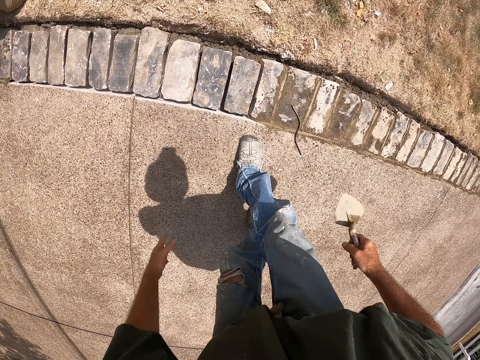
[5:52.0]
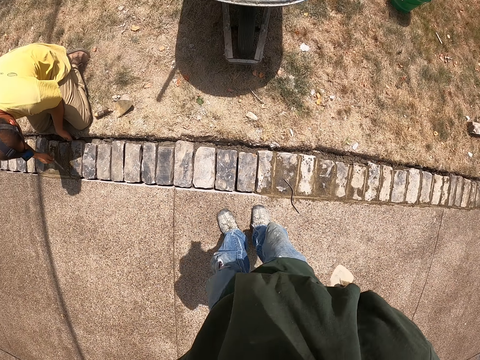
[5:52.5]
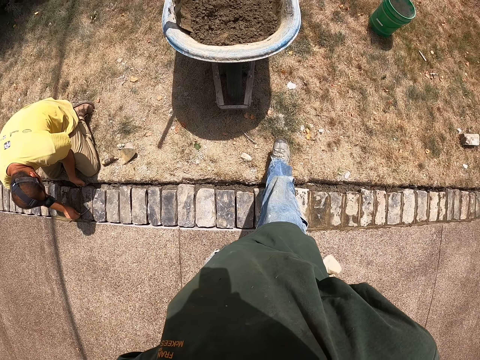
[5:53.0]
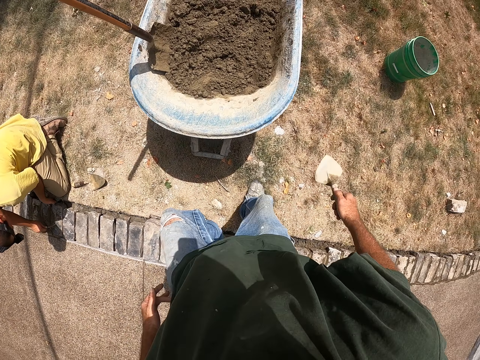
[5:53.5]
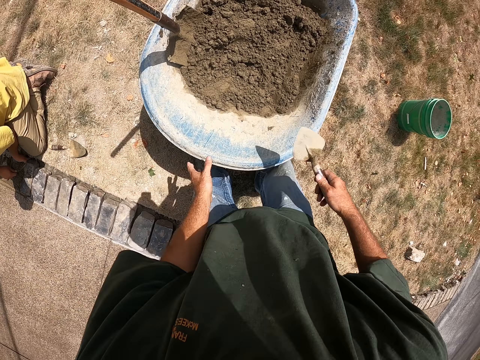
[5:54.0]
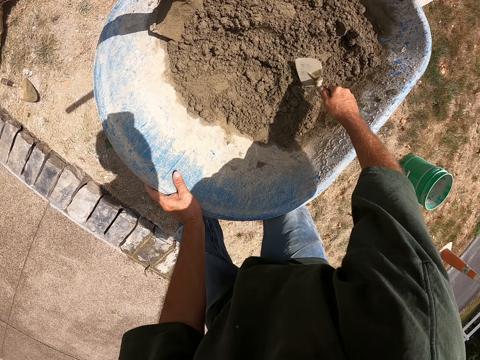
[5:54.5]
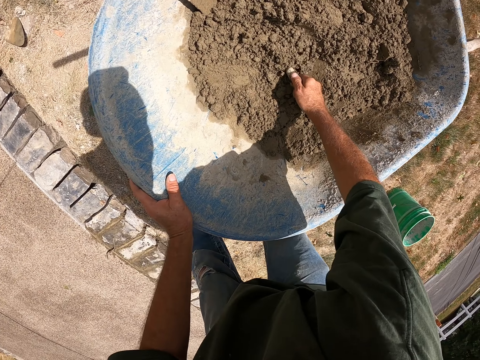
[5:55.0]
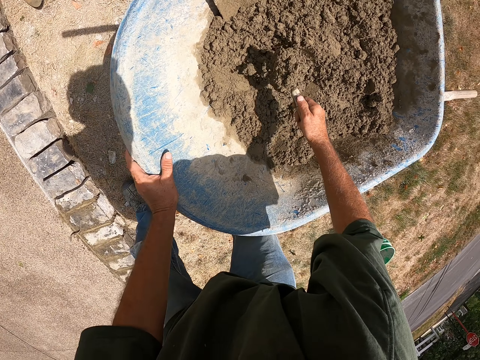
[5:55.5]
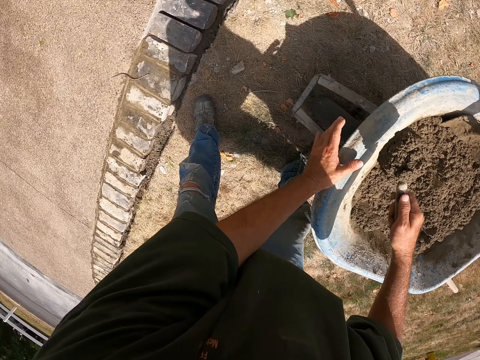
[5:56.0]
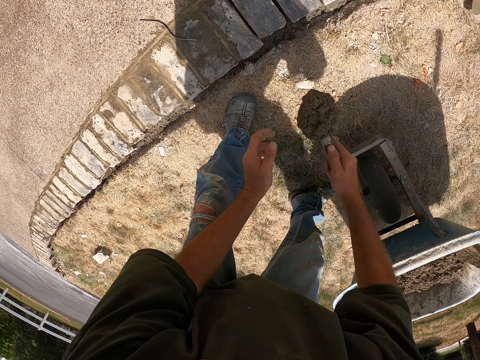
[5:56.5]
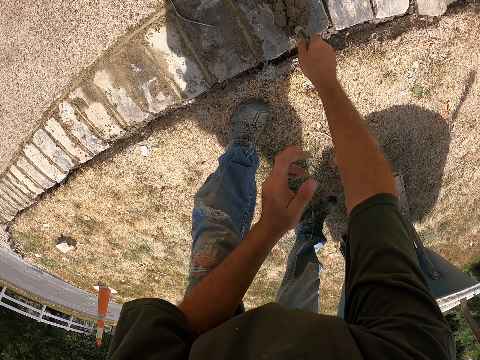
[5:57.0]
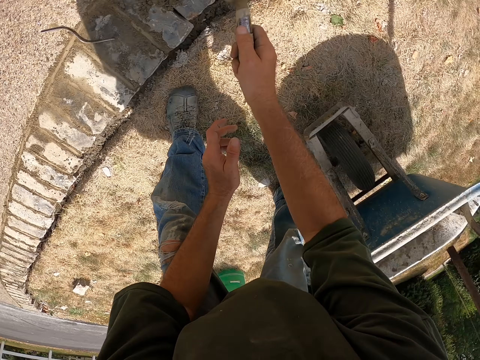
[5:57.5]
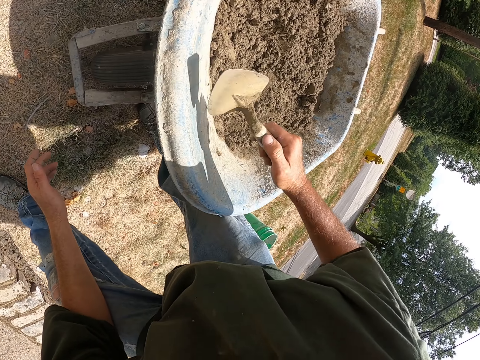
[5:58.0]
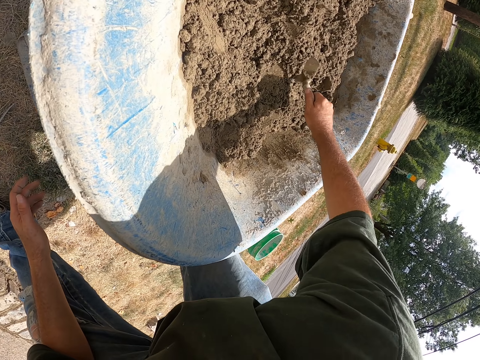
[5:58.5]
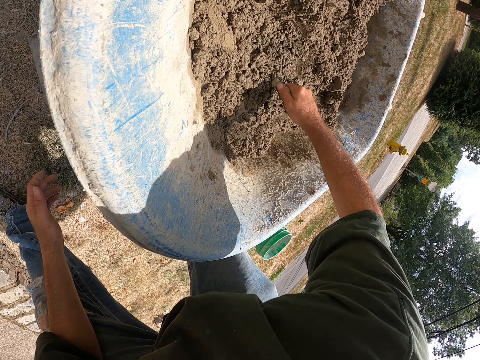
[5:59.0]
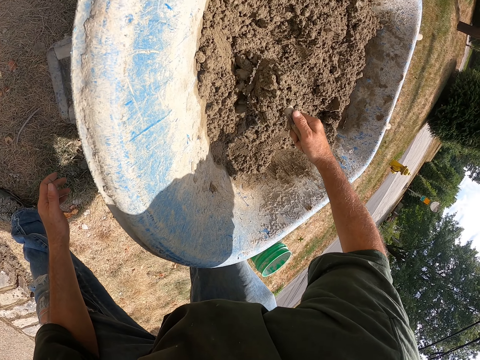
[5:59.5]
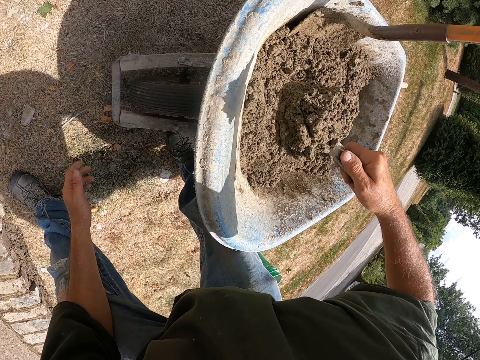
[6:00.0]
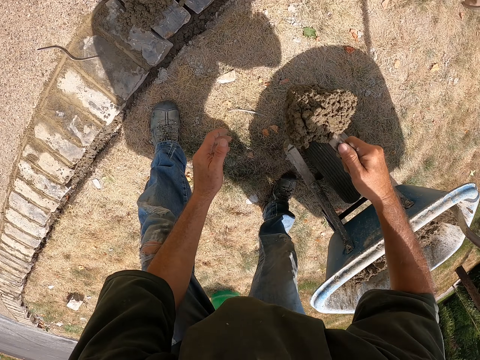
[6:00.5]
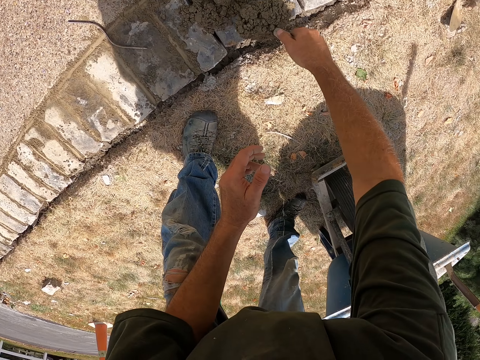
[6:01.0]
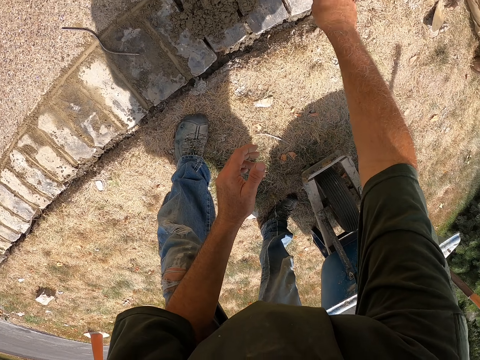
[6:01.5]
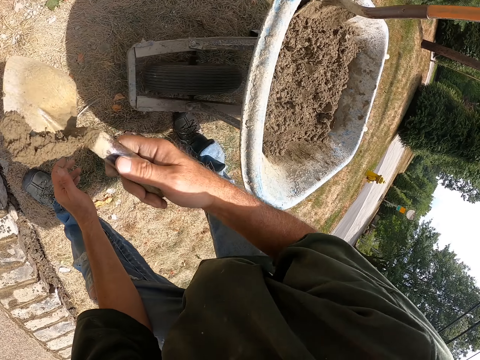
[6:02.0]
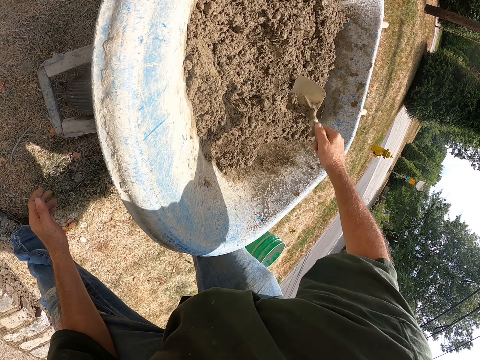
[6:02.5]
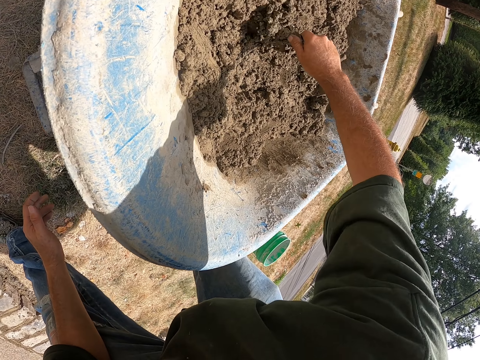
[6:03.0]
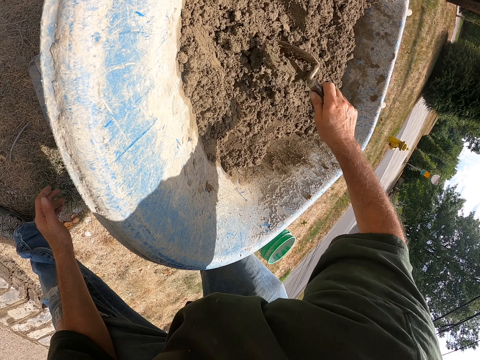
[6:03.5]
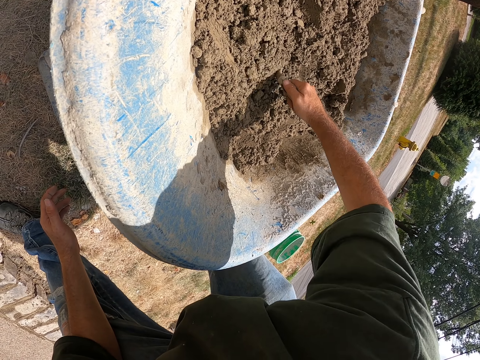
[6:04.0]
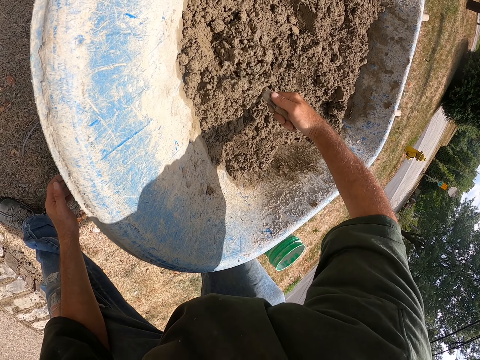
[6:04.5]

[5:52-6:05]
The camera wearer steps over the bricks. He steps on the other side of the compound. He walks on the grass. He holds the wheelbarrow. He picks cement from the wheelbarrow with the mason trowel. He pulls his hand off the wheelbarrow. He puts cement on the bricks. He picks cement from the wheelbarrow with the mason trowel. He lifts the mason trowel off the cement. He puts cement on the bricks. He picks cement from the wheelbarrow with the mason trowel.

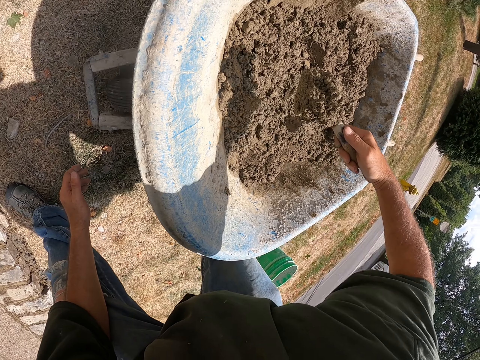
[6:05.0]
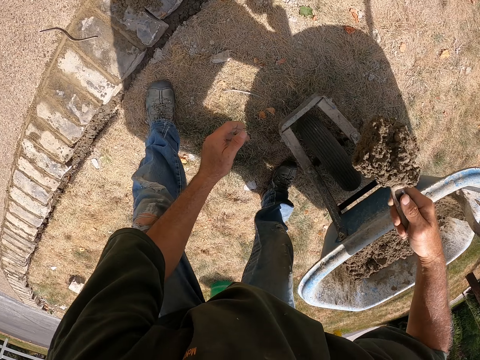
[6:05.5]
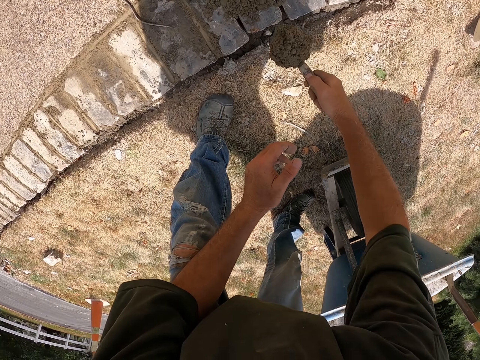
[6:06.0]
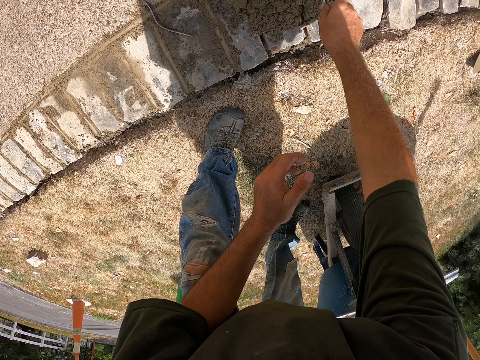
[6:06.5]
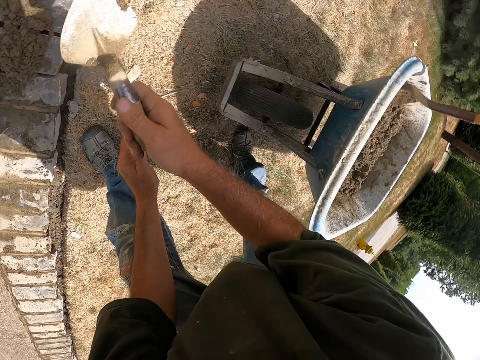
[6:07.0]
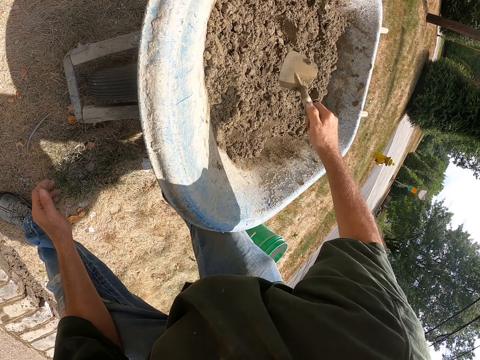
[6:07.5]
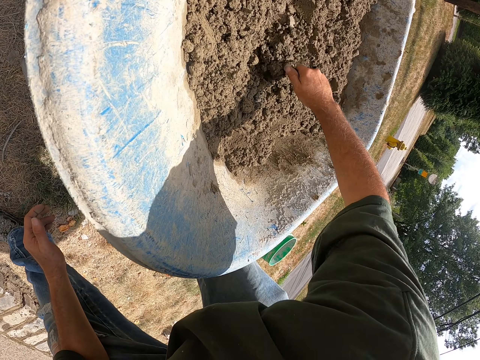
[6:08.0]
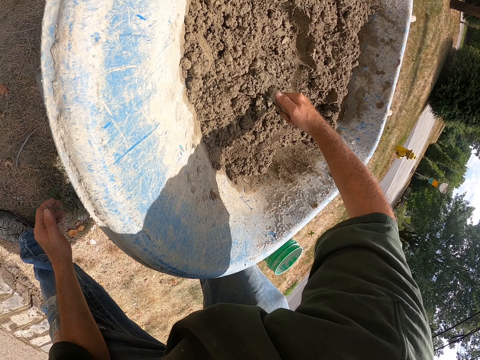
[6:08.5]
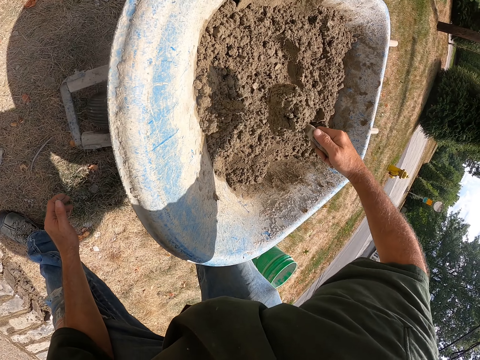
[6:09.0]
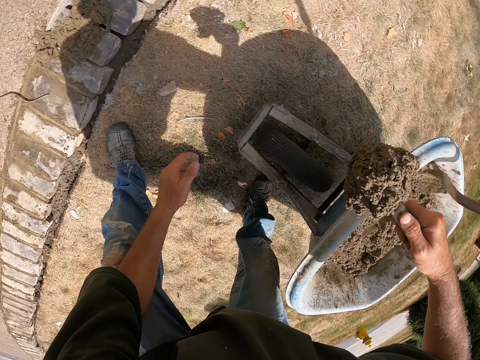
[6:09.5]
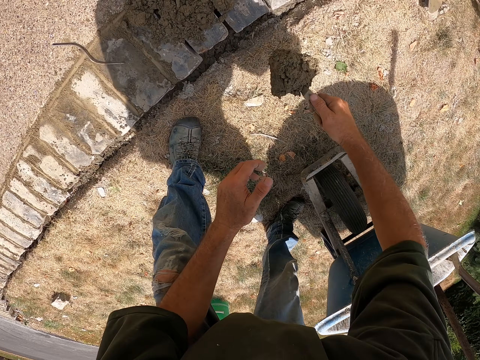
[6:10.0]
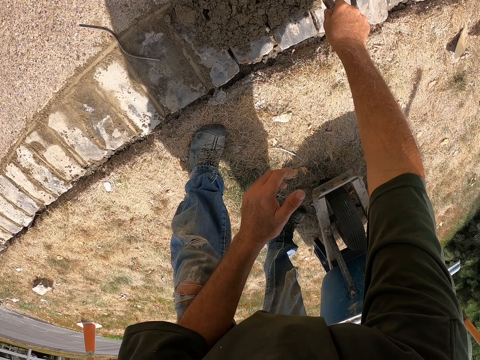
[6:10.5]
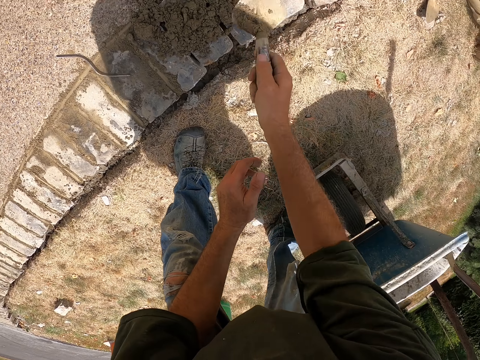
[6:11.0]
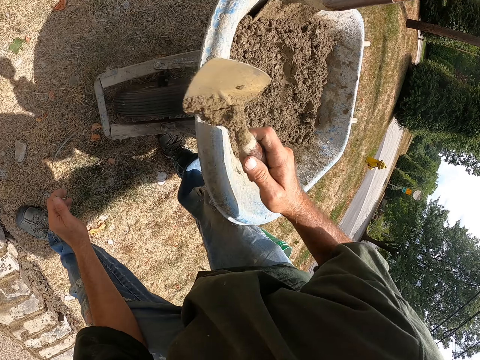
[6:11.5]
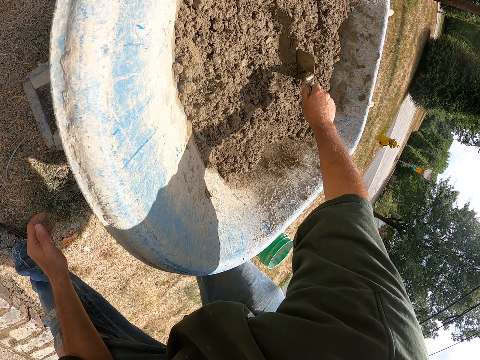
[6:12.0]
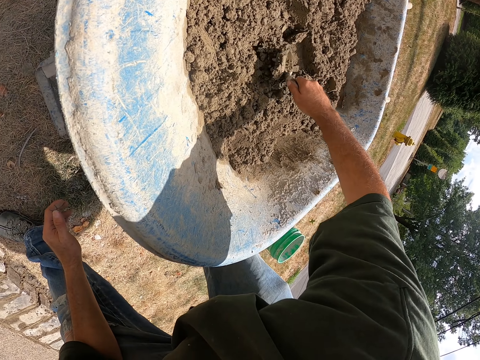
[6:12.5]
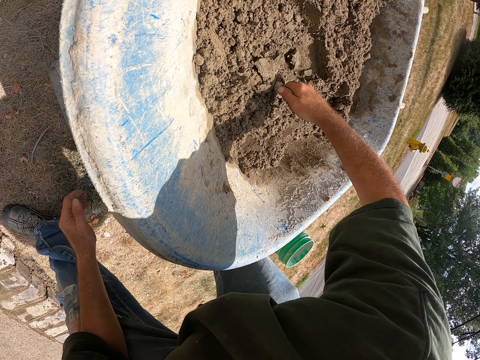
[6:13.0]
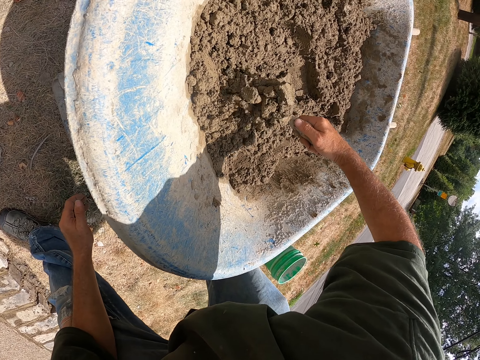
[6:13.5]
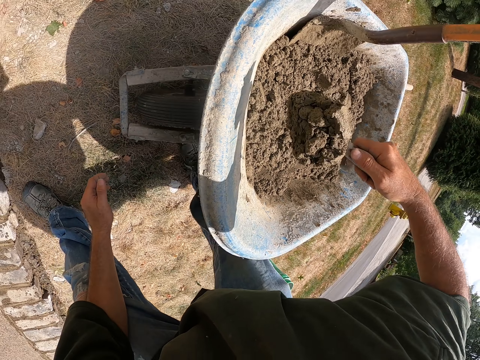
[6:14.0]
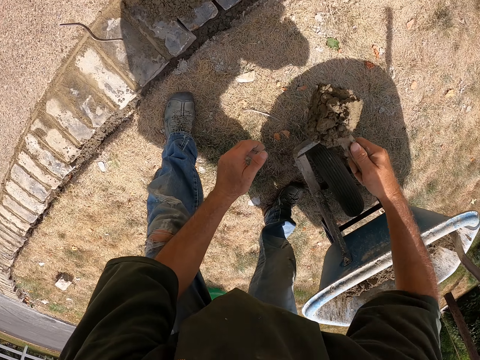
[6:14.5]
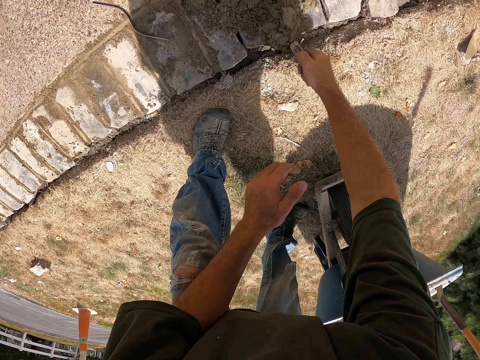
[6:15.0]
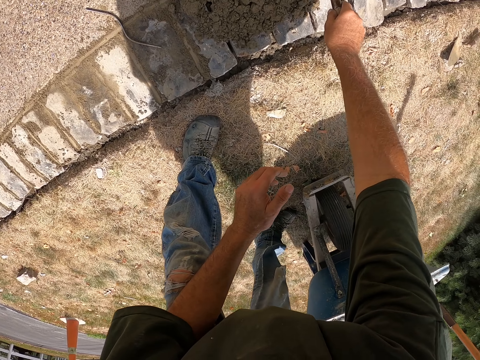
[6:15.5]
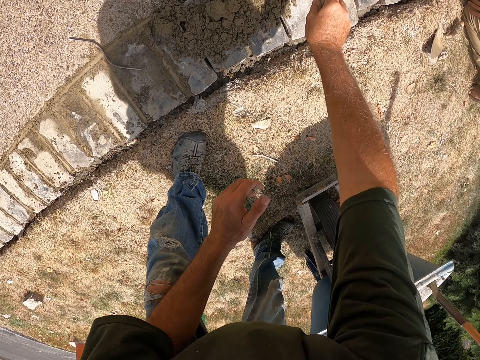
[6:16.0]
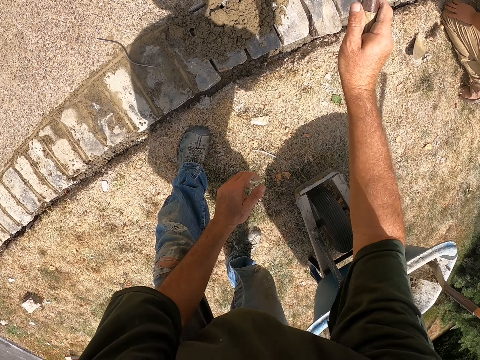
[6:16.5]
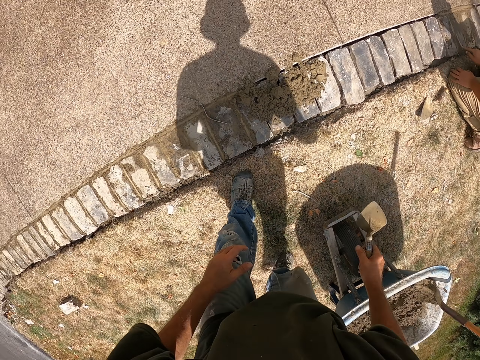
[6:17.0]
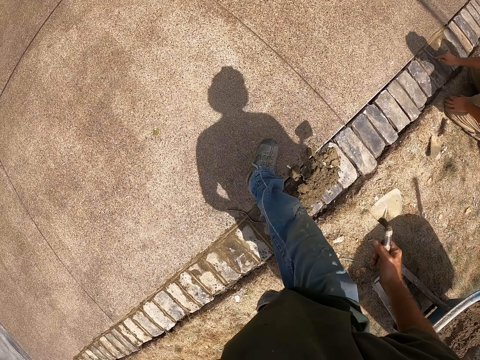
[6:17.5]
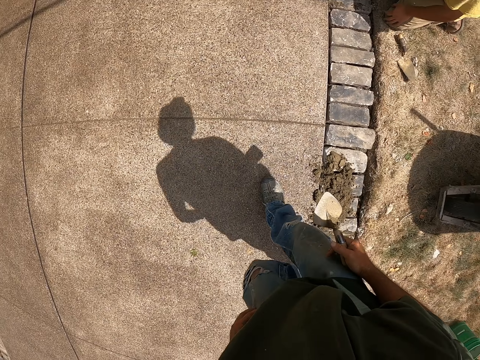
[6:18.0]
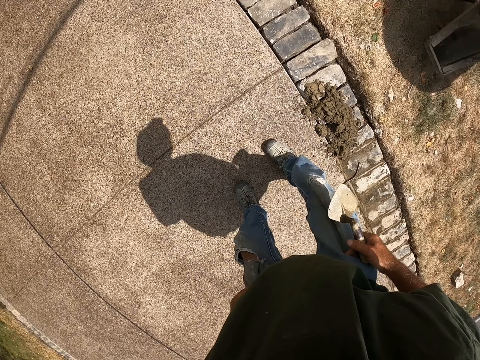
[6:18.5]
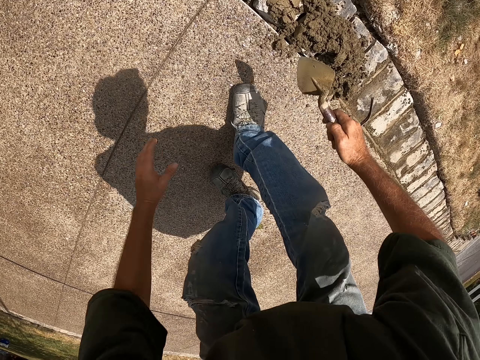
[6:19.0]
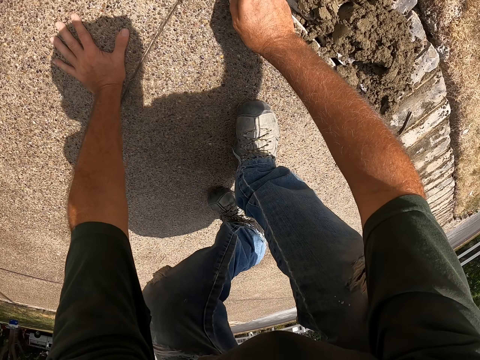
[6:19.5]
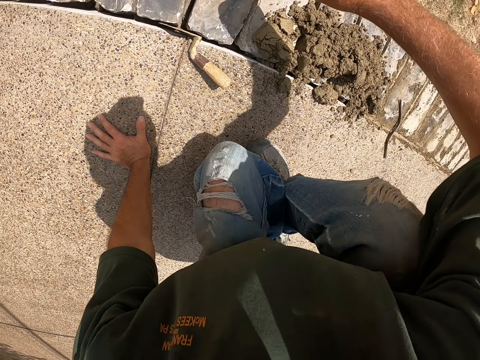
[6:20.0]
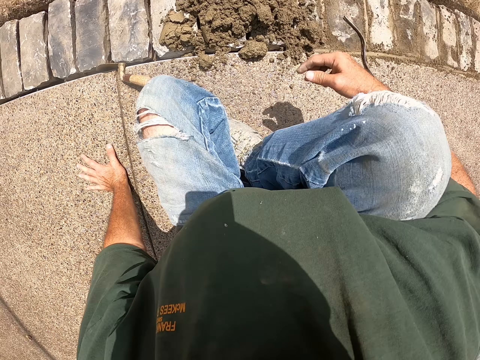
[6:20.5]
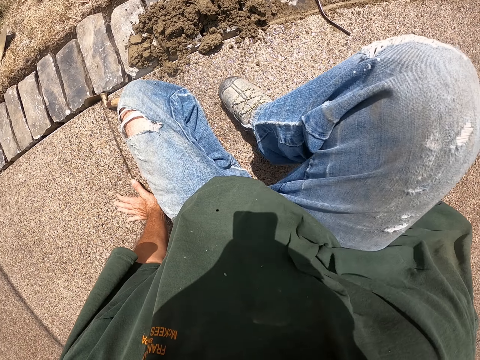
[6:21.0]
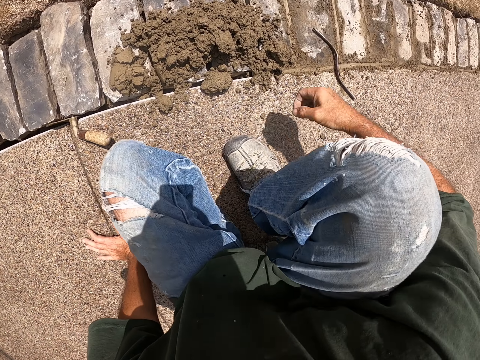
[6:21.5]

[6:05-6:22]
The camera wearer lifts the mason trowel off the cement. They put cement on the bricks. They pick cement from the wheelbarrow with the mason trowel. They lift the mason trowel off the cement. They put cement on the bricks. They pick cement from the wheelbarrow with the mason trowel. They lift the mason trowel off the cement. They put cement on the bricks. They step over the bricks. They step on the other side of the compound. They hold the path. They put the mason trowel on the bricks. They sit on the path.
